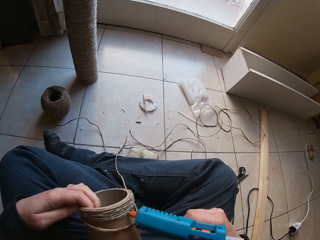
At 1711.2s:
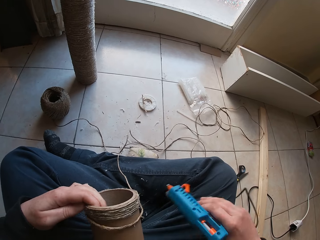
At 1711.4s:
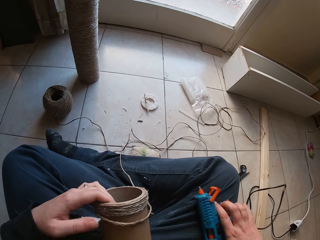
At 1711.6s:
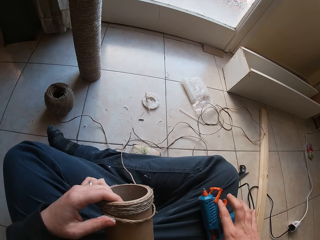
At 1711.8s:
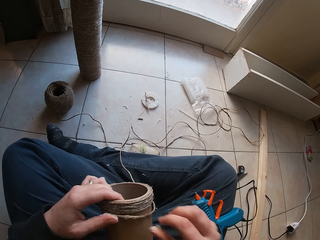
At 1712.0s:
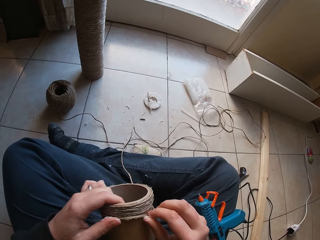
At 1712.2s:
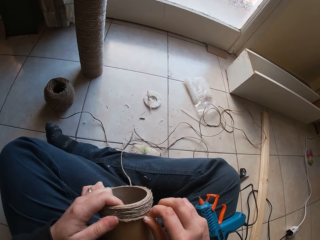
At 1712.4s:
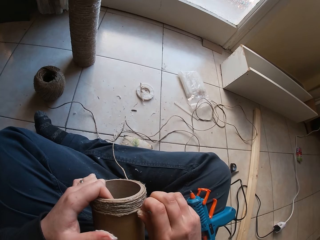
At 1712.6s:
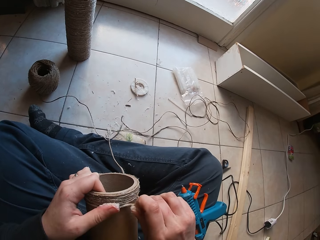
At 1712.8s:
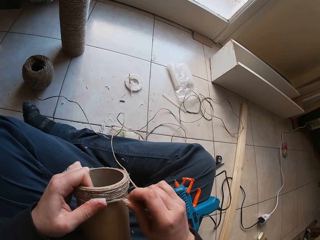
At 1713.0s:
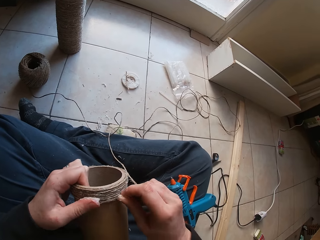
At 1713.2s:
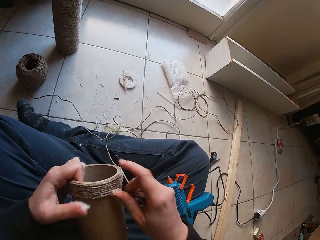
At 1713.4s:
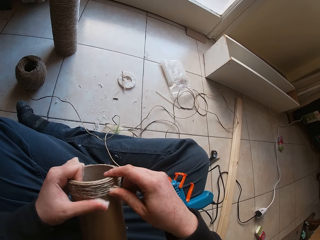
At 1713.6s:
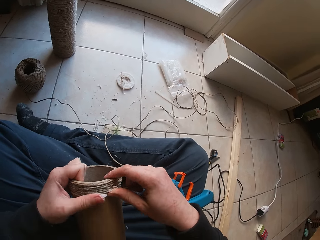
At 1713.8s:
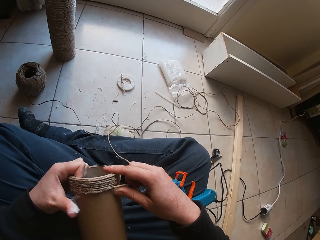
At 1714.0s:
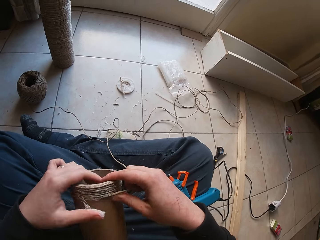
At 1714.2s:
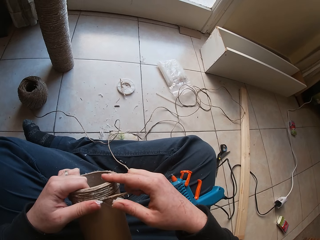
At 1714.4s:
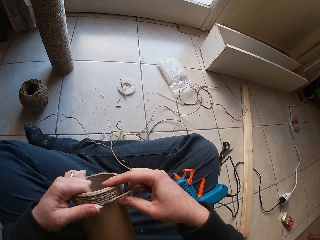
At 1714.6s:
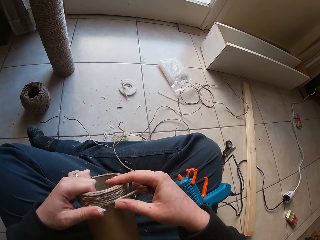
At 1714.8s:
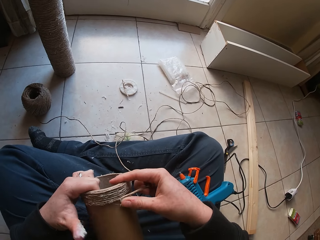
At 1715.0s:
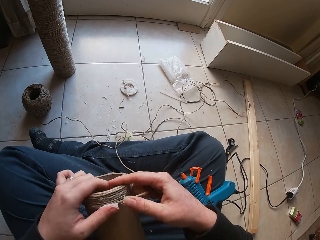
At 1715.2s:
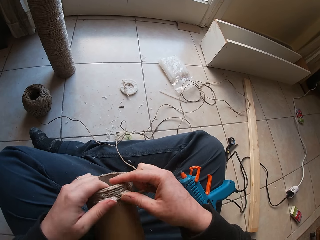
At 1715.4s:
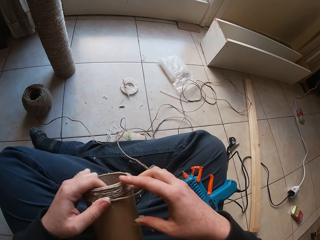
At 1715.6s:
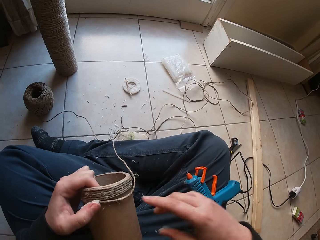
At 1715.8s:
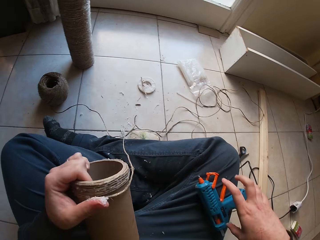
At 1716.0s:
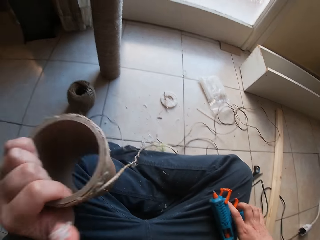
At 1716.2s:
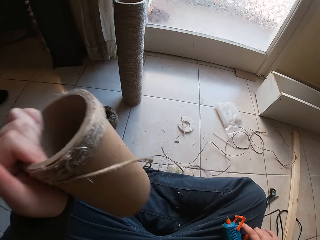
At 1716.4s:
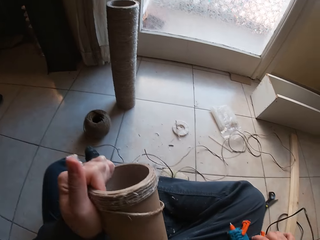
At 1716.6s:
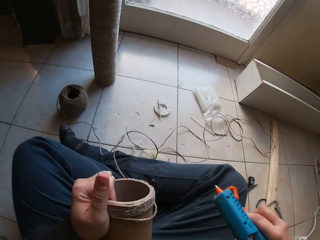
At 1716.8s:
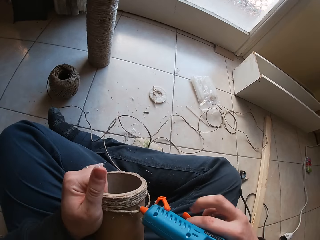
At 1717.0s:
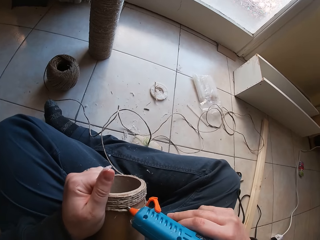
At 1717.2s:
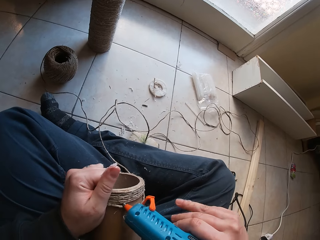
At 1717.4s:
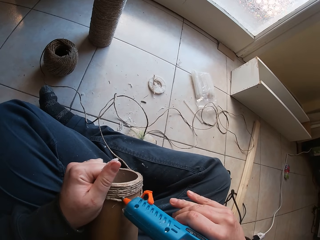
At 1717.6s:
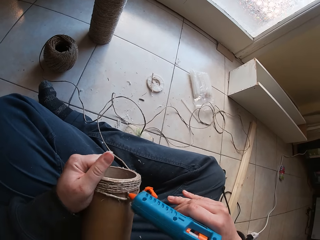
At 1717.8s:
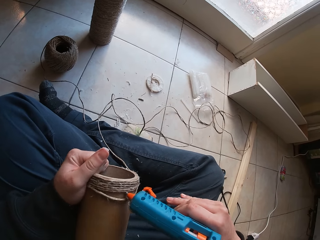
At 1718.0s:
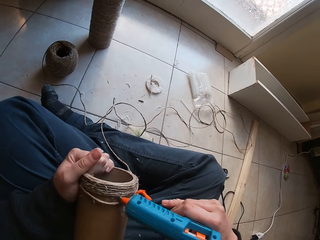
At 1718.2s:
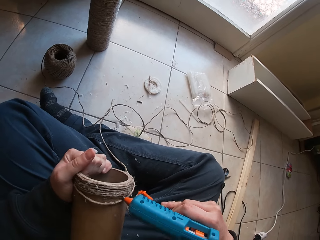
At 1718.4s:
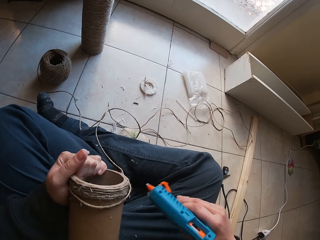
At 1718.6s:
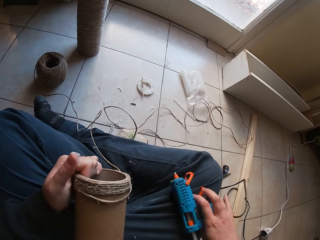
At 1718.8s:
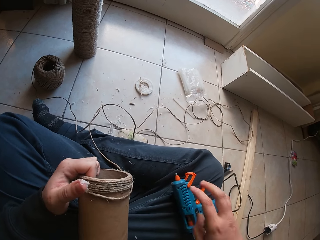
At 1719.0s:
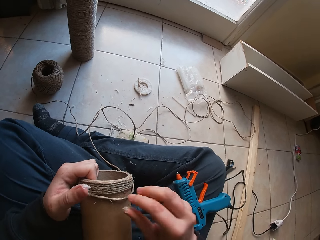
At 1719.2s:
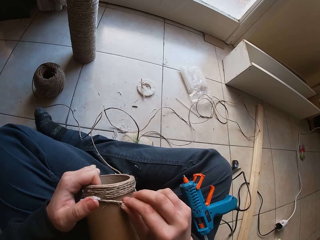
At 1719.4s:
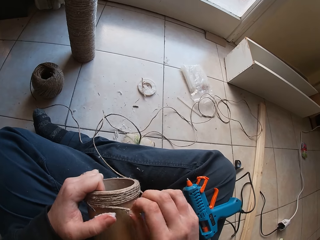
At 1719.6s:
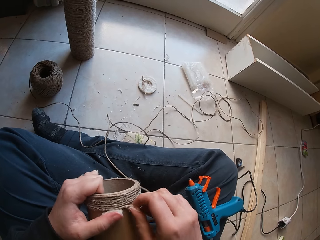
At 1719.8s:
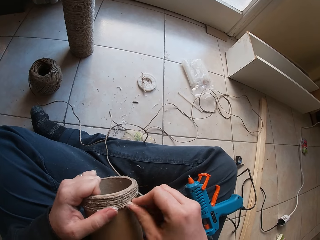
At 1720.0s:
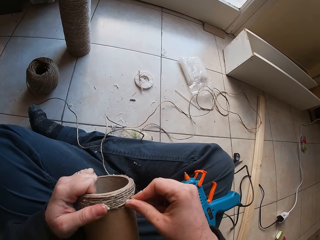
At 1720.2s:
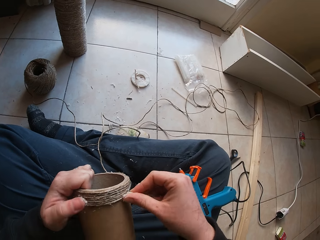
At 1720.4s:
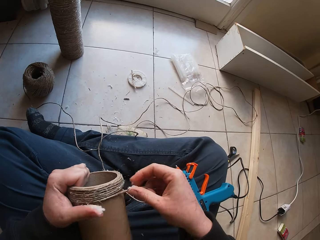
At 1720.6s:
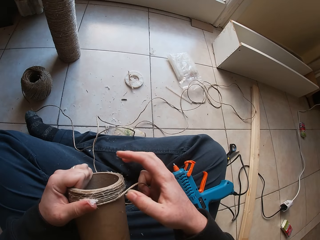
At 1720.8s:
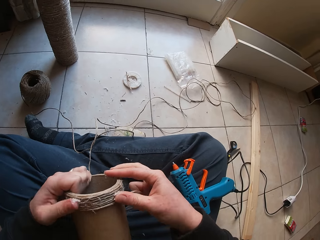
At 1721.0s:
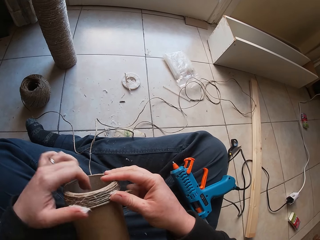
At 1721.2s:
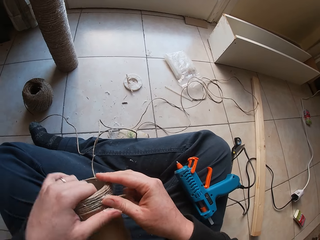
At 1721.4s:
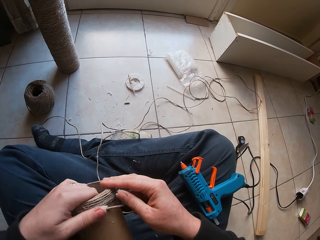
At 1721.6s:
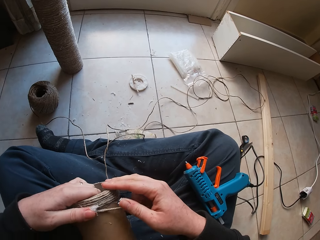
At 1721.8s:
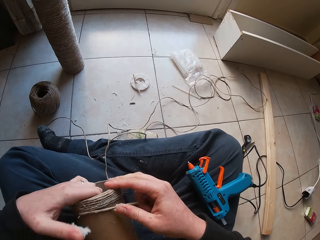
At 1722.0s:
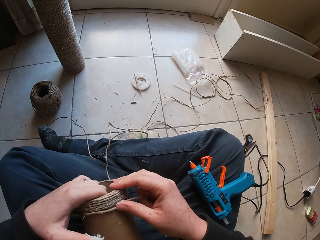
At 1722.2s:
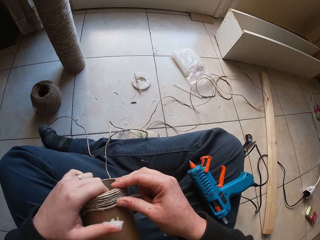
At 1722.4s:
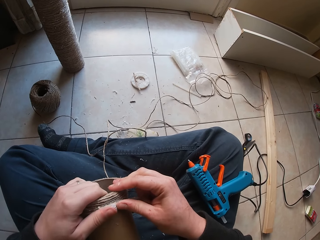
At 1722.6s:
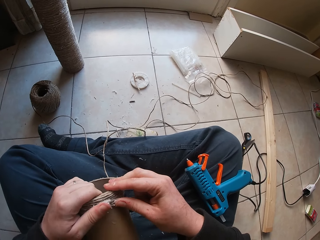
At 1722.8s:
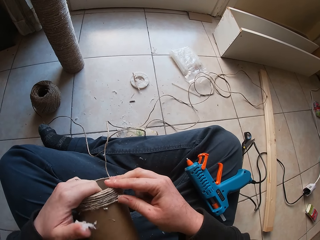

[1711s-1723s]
The camera wearer drops the glue gun on her lap with her right hand. She presses the twine round the cardboard tube in her left hand with her hands. She fixes the rope on the container. She raises the cardboard tube with her left hand. She picks up the glue gun from her lap with her right hand. She presses glue from the glue gun in her right hand on the cardboard tube in her left hand. She drops the glue gun on her lap with her right hand. She lays the twine on the cardboard tube in her left hand with her right hand. She fixes the rope on the container. She presses the twine round the cardboard tube in her left hand with her hands.

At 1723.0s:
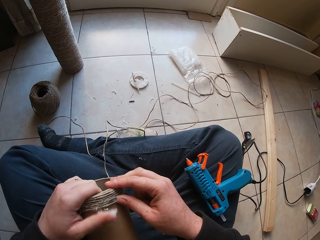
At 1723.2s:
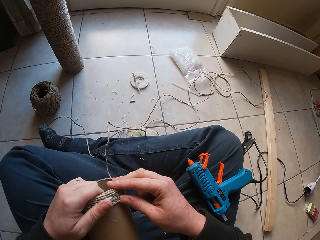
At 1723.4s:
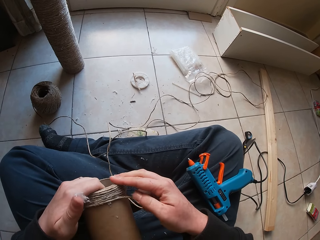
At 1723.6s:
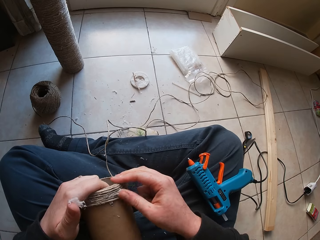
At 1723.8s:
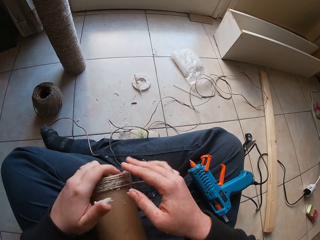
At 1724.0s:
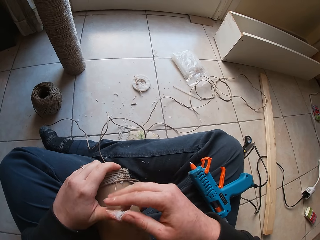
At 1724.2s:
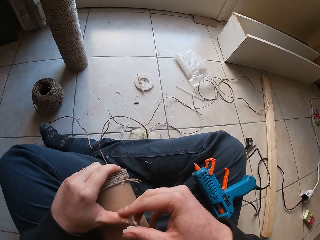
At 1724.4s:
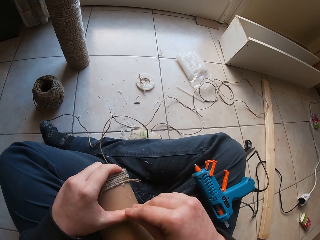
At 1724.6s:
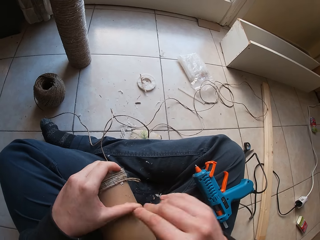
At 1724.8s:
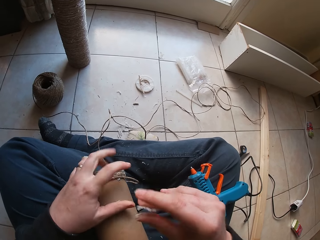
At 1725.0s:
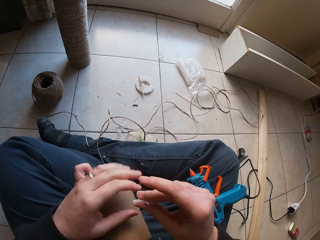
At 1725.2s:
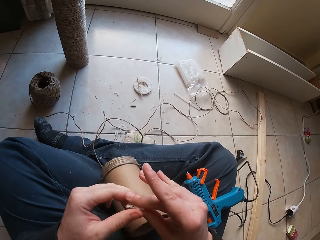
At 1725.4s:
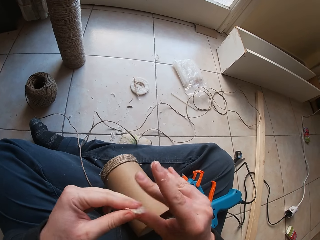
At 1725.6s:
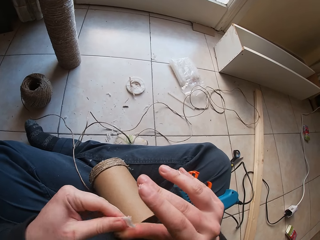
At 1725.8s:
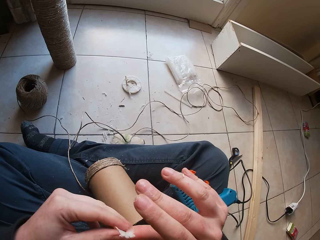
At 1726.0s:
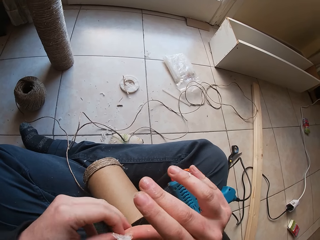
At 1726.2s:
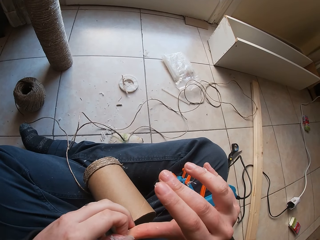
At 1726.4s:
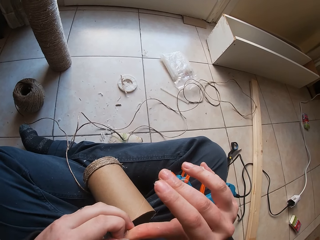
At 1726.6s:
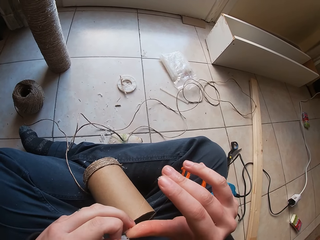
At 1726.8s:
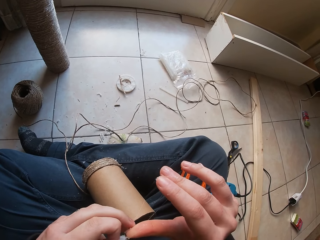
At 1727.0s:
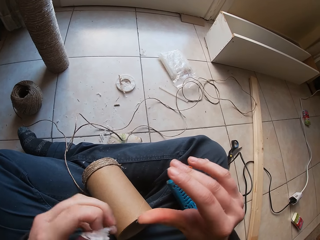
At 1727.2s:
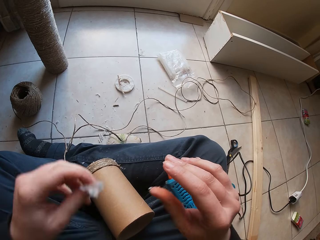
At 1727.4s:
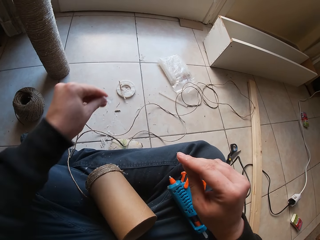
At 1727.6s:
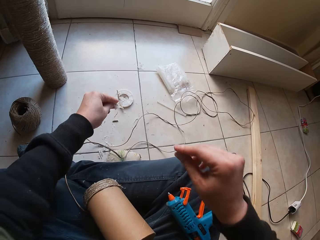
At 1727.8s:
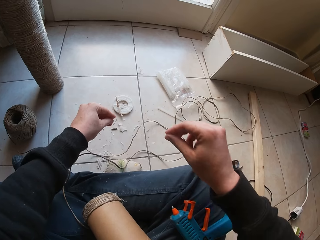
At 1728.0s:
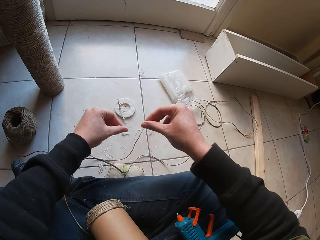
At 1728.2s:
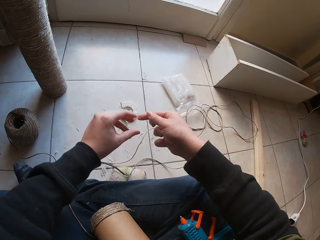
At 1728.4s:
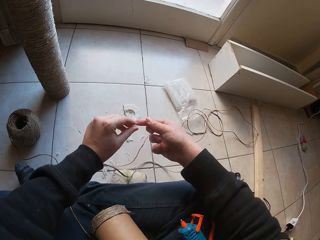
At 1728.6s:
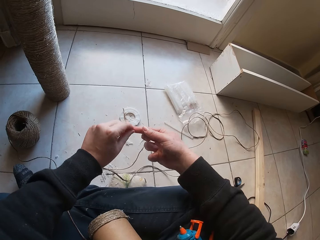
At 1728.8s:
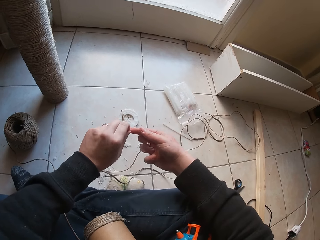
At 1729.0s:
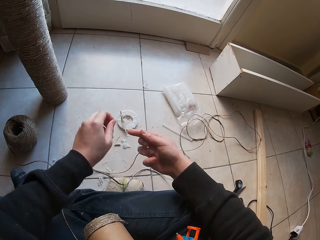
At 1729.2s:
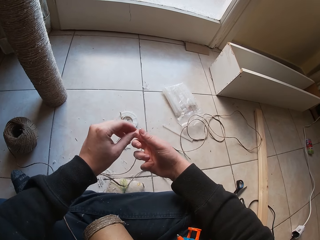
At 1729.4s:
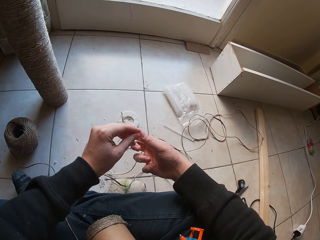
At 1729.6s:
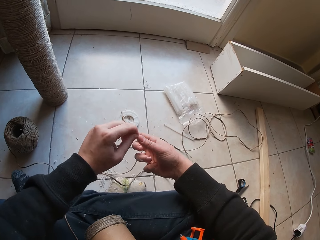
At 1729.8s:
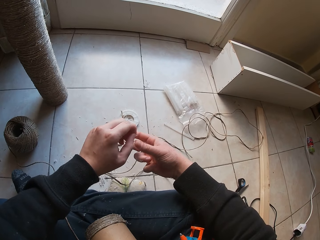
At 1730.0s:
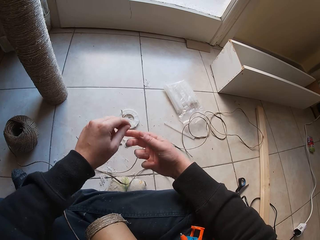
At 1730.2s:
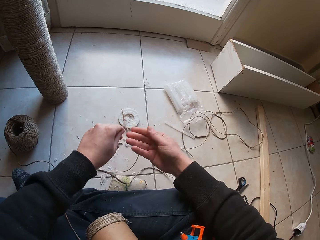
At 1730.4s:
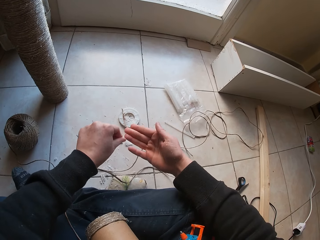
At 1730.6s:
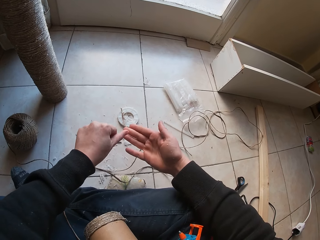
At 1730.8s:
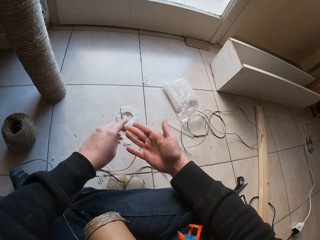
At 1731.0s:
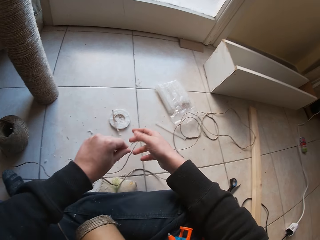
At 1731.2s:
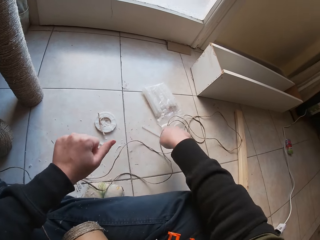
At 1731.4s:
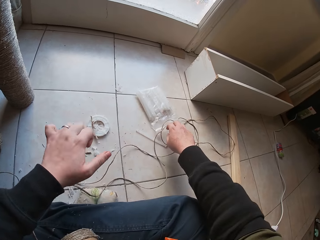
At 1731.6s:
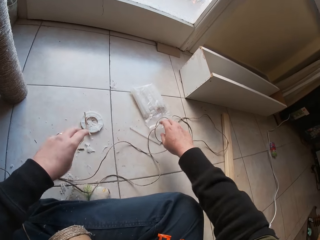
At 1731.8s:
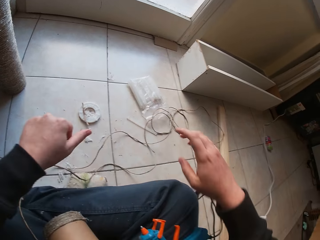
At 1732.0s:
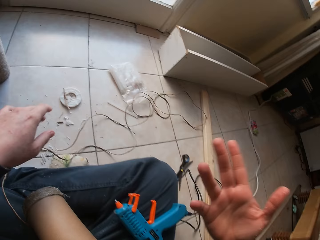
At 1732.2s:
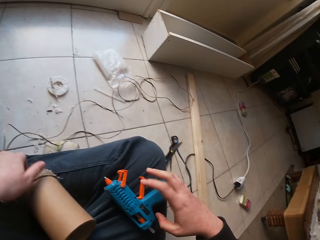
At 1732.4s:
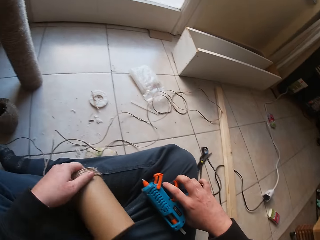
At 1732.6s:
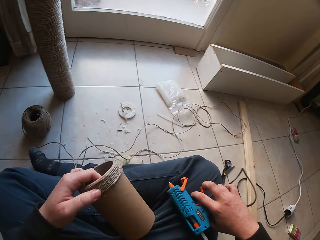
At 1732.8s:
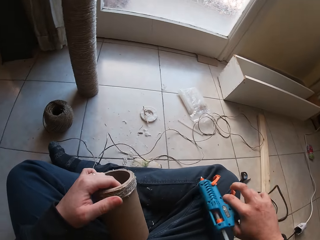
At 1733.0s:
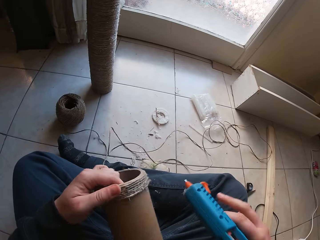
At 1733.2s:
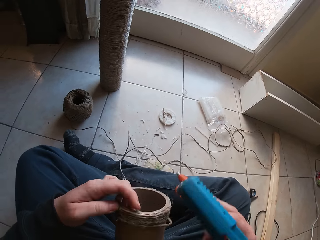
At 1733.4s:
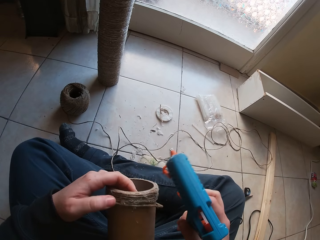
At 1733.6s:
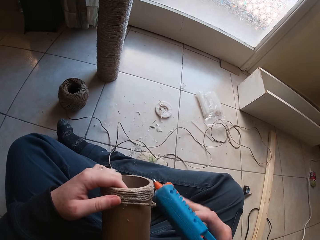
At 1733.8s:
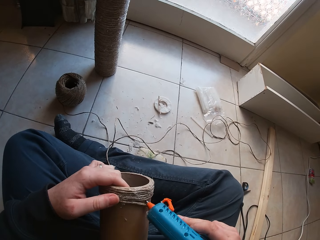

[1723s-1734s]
The camera wearer removes dried glue from her left thumb with her right hand. She drops the cardboard tube on her lap with her left hand. She removes dried glue from her right thumb with her left hand. She drops the dried glue on the floor with her left hand. She removes dried glue from her right hand with her left hand. She rubs off dried glue from her left hand to the floor. She picks up the cardboard tube from her lap with her left hand. She picks up the glue gun from her lap with her right hand.
